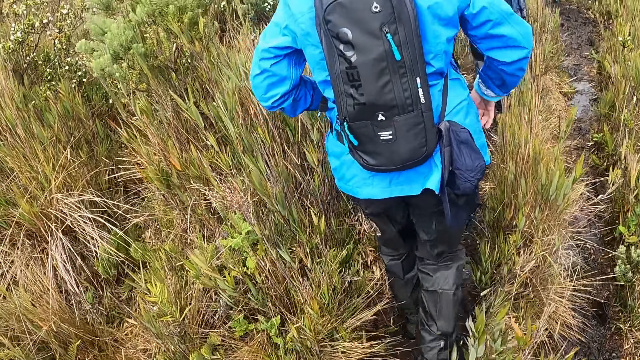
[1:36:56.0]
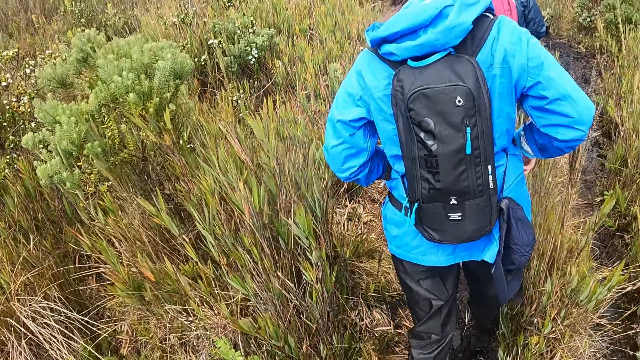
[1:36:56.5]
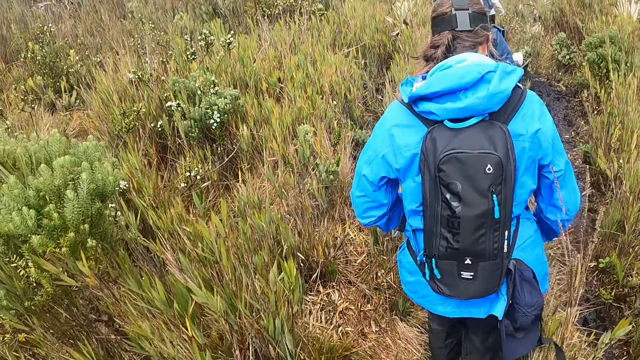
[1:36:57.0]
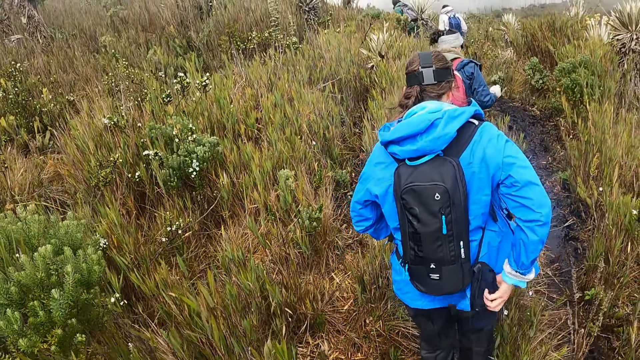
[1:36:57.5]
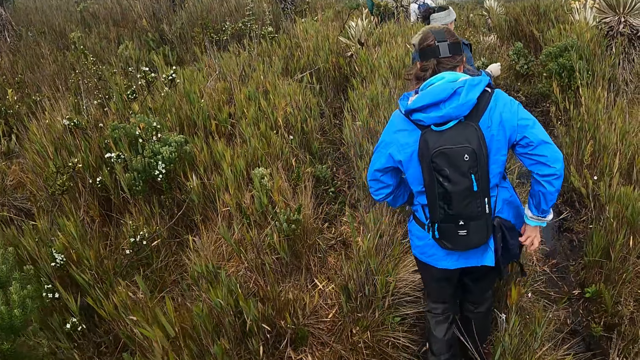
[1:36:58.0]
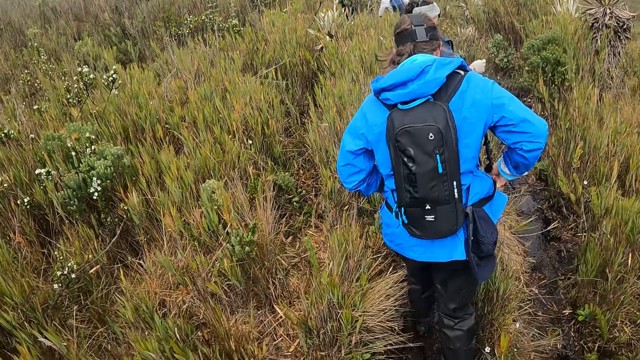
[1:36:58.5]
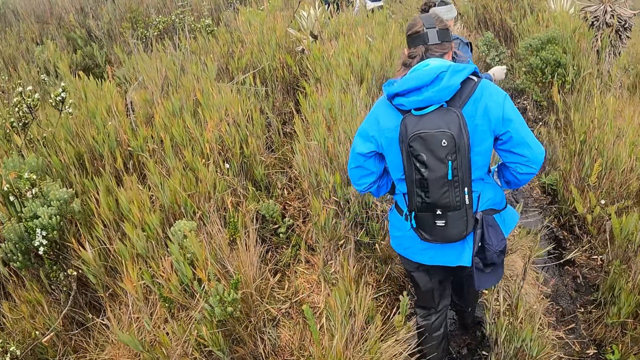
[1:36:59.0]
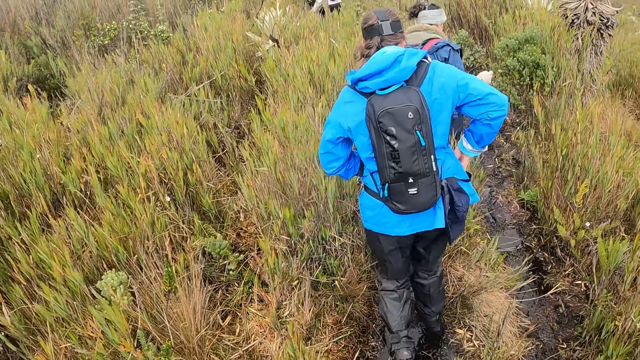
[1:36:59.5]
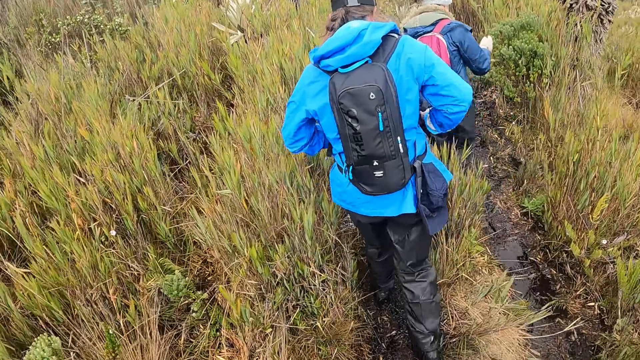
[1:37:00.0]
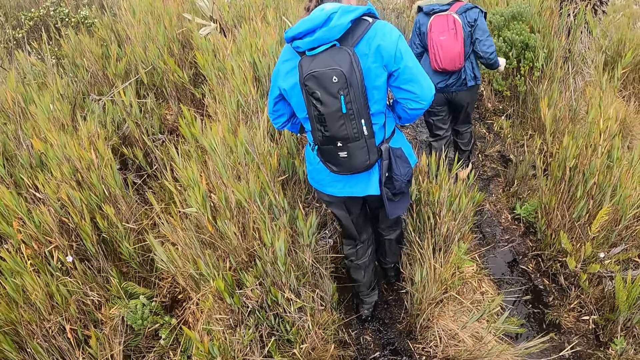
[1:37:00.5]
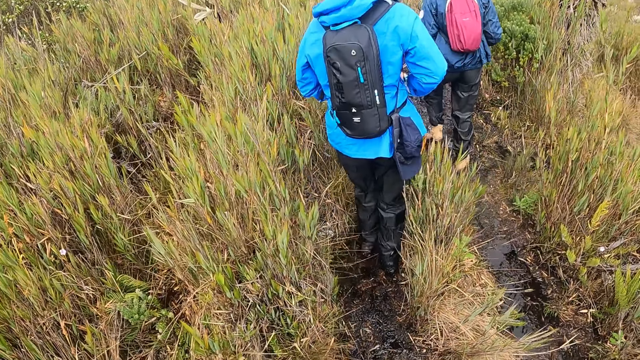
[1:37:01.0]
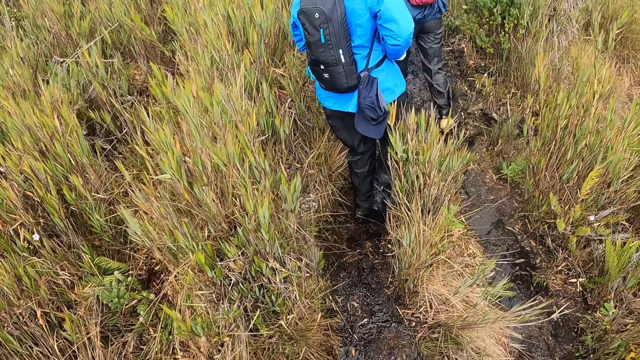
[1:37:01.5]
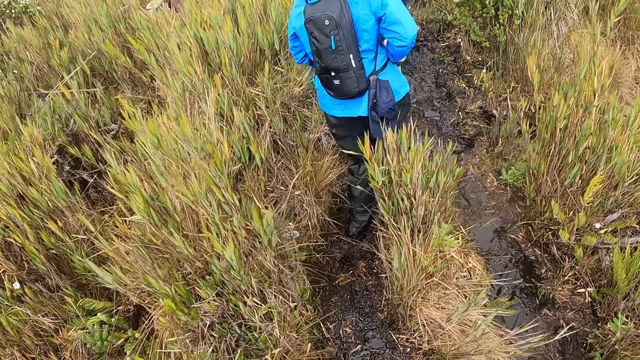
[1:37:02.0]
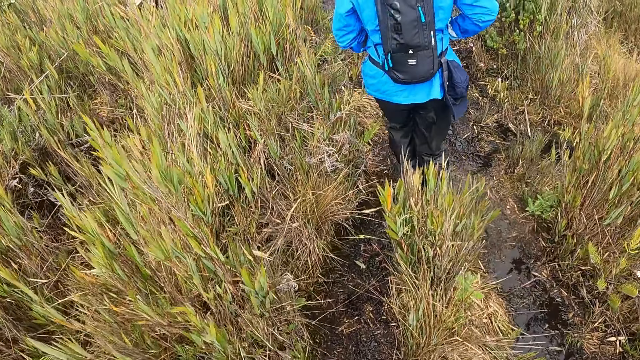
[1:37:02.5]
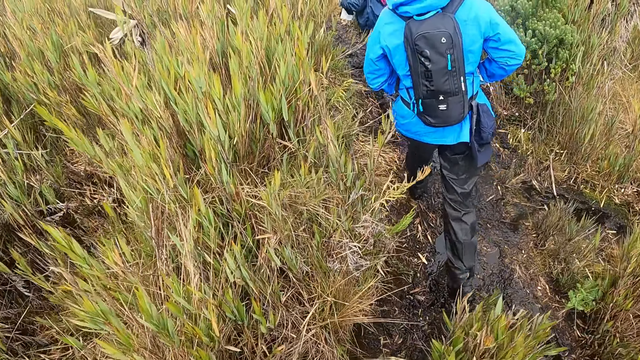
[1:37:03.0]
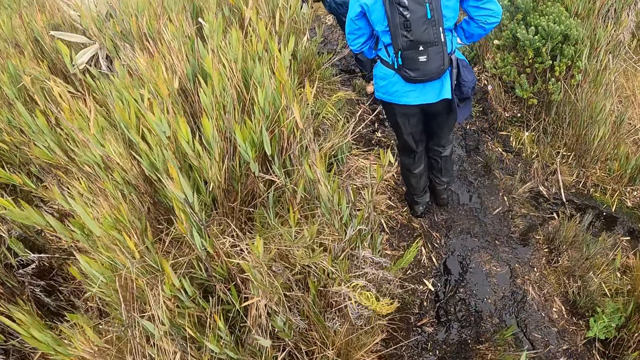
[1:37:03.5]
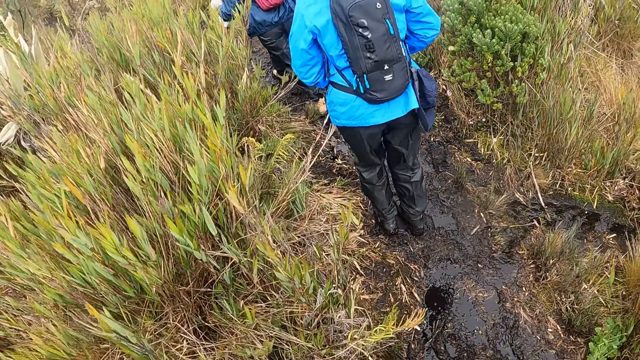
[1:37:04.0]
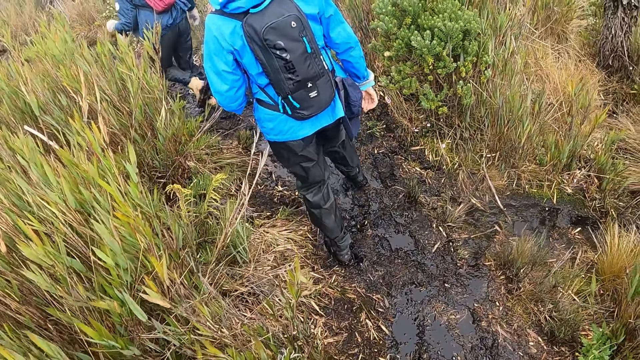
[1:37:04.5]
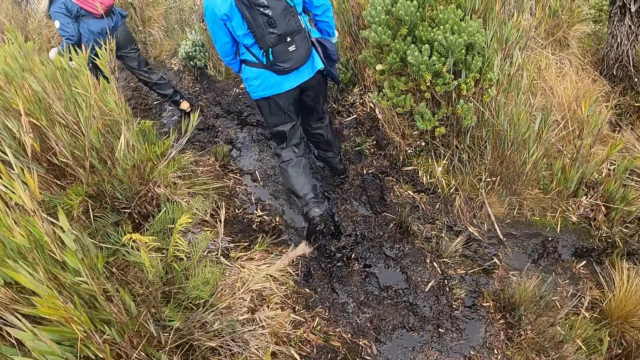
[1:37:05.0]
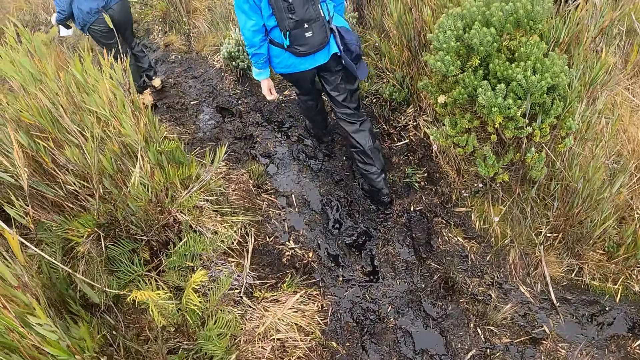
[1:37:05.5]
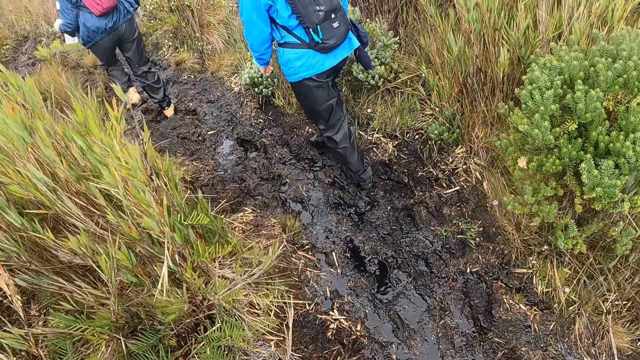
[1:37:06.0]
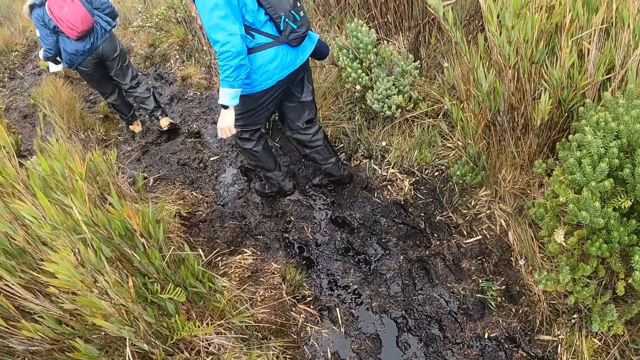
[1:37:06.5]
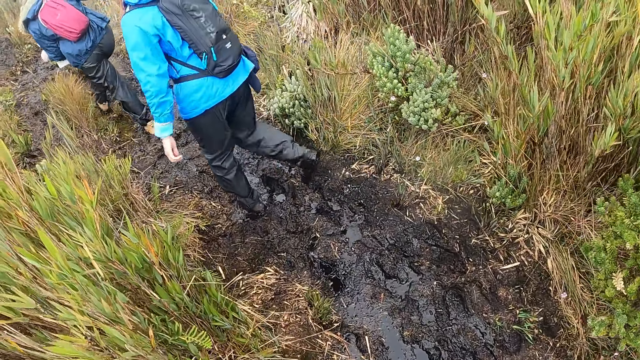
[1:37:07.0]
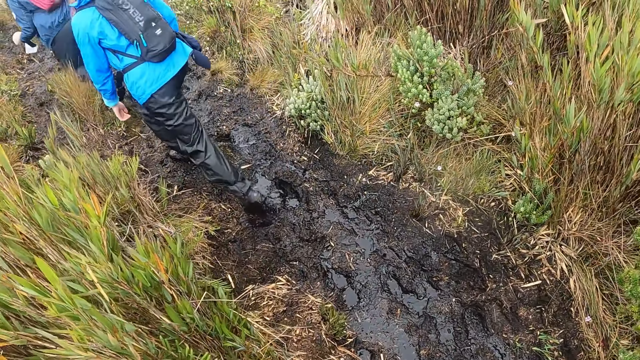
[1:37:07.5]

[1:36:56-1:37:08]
The woman picks up a bag lace with her right hand.

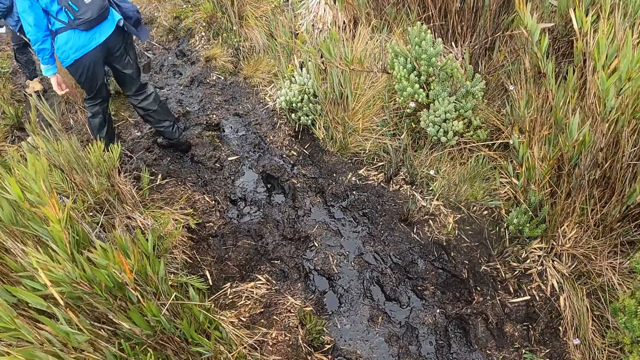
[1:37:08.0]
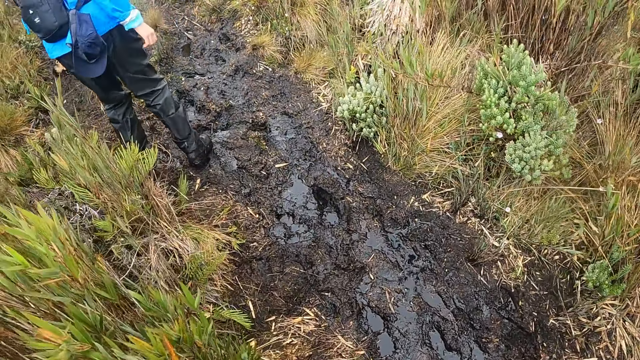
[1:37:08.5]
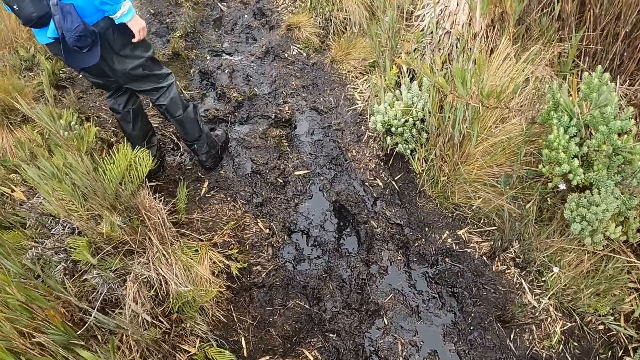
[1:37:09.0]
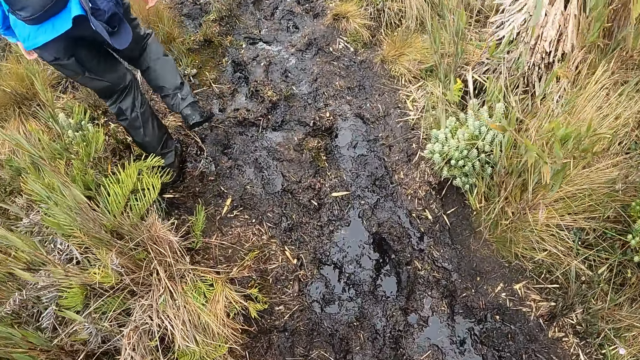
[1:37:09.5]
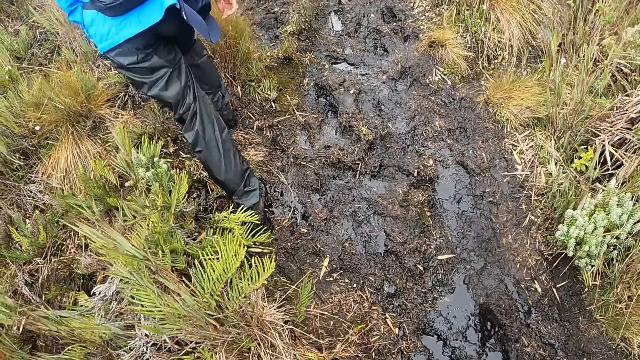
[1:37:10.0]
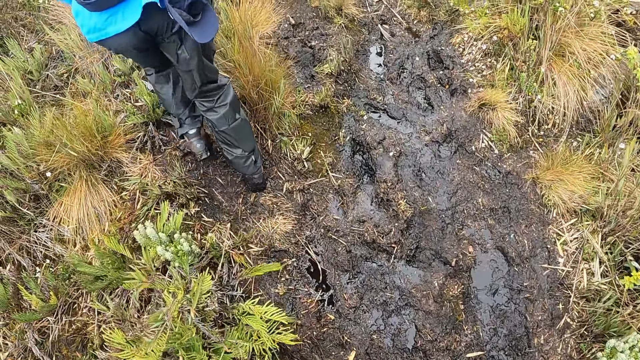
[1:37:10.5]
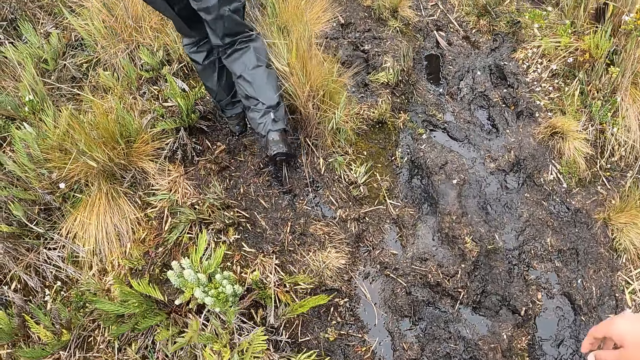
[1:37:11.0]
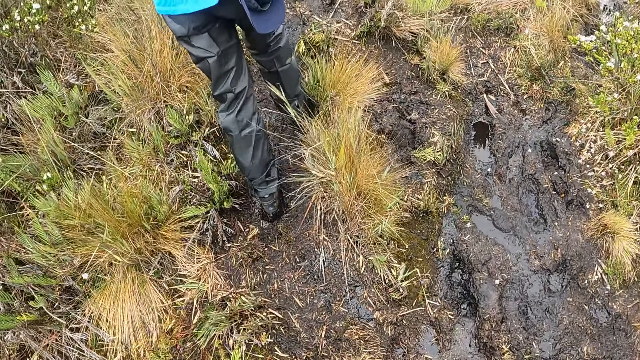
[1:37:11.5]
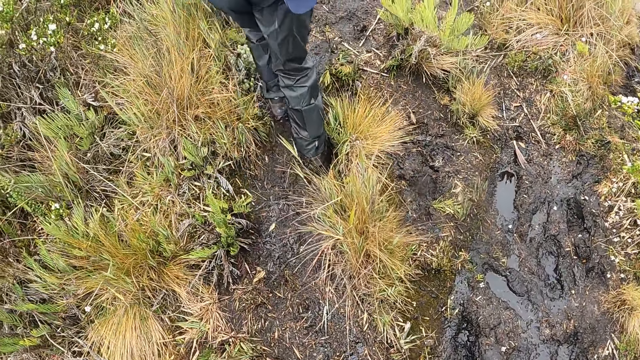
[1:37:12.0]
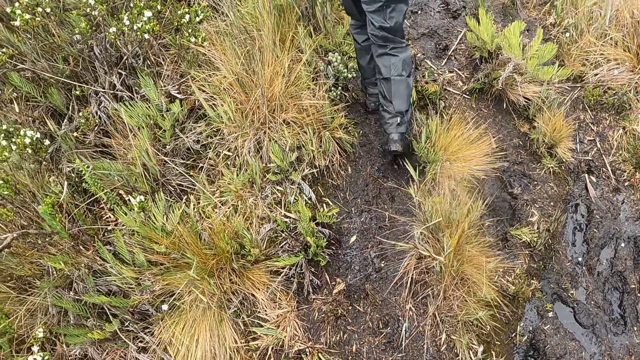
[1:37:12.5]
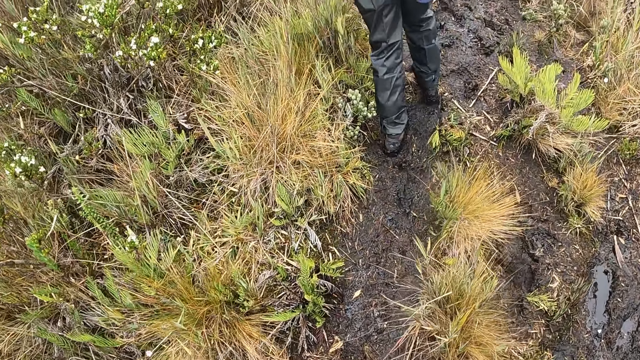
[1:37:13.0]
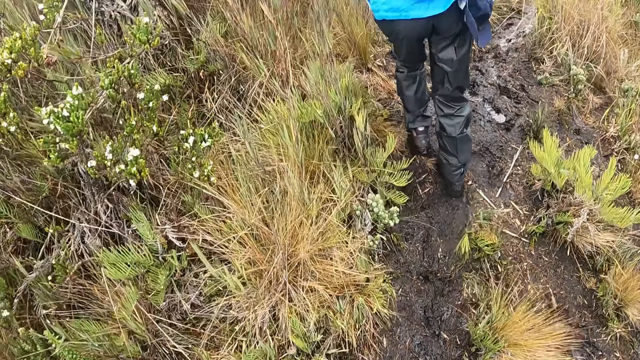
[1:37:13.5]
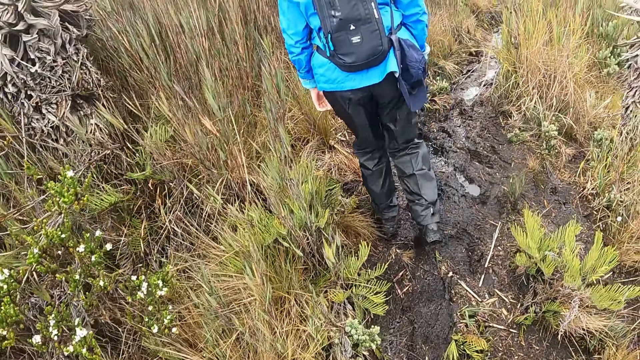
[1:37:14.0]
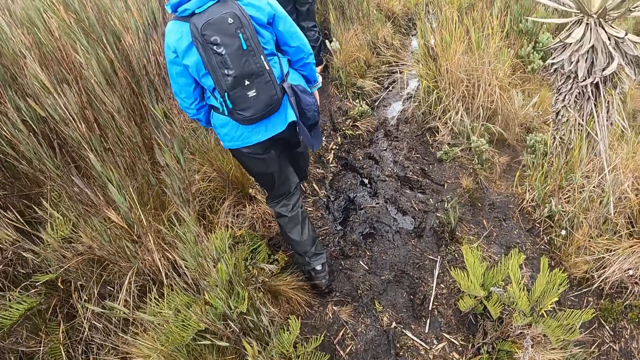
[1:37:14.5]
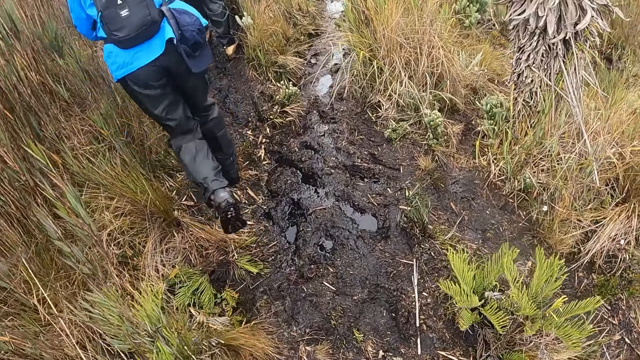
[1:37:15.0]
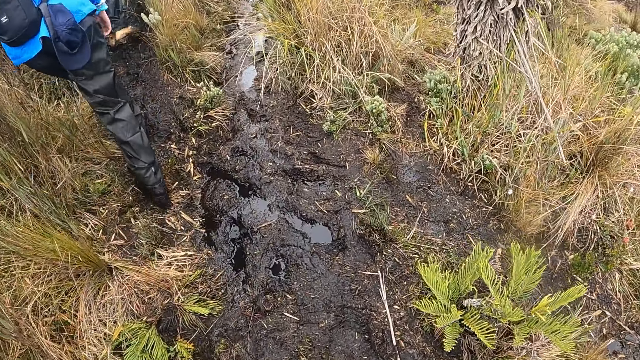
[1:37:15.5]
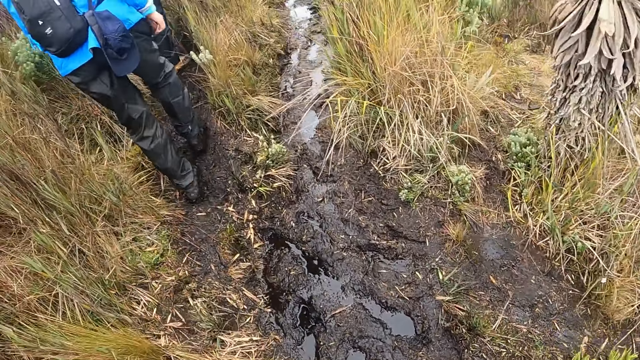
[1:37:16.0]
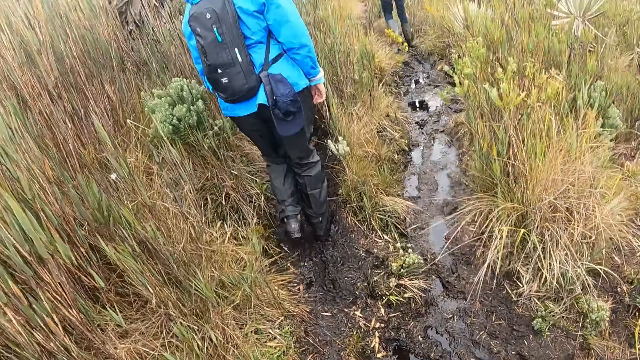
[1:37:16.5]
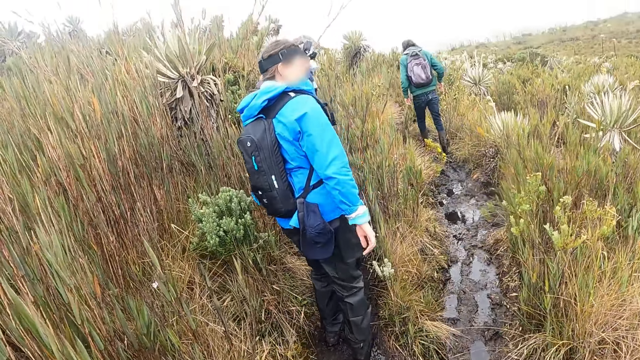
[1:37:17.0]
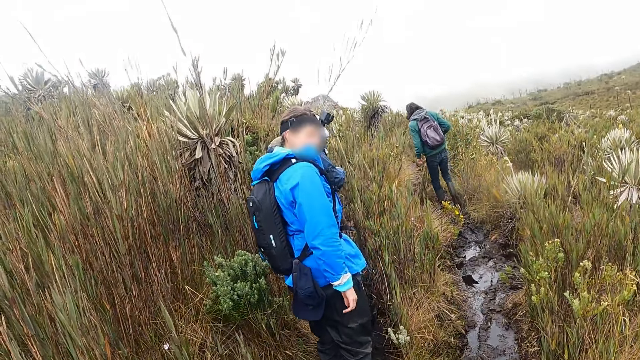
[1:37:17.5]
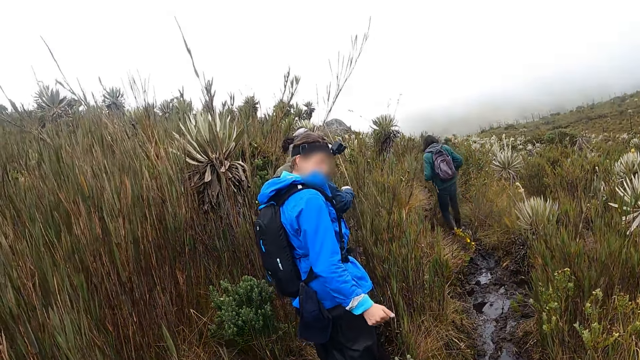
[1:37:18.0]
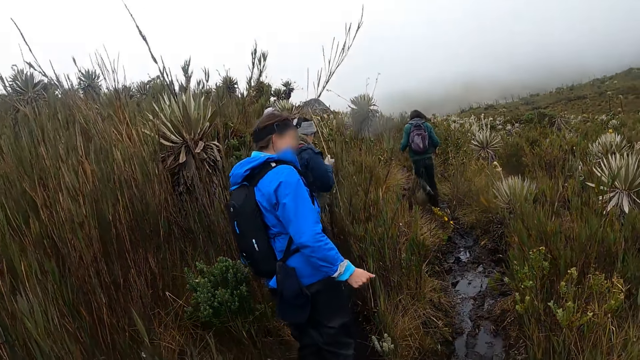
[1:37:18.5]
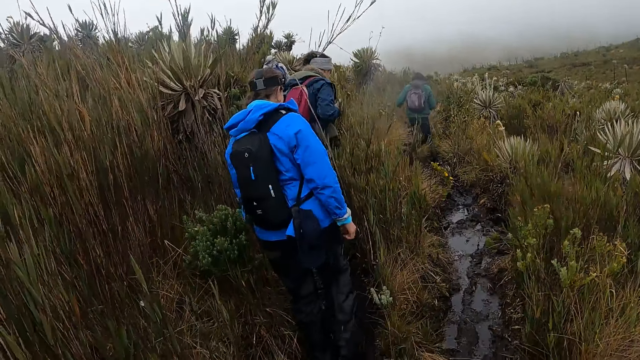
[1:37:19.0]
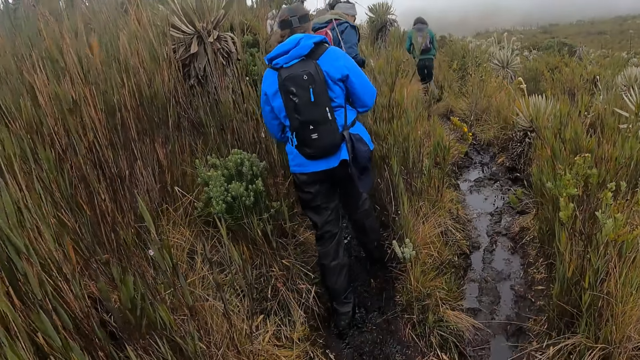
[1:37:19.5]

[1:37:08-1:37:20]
The camera wearer stretches a hand. They interact with the woman.
